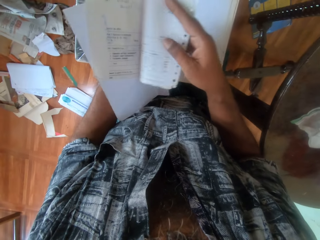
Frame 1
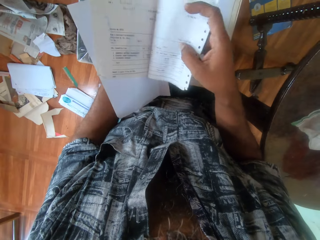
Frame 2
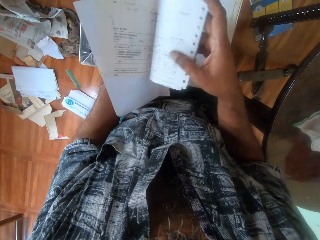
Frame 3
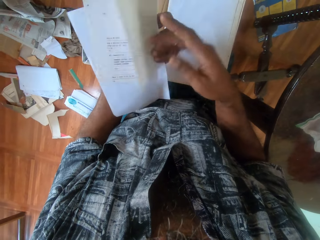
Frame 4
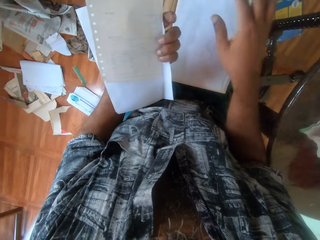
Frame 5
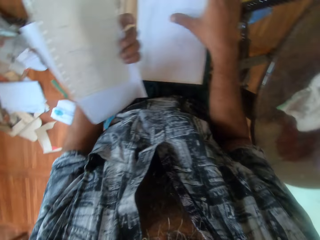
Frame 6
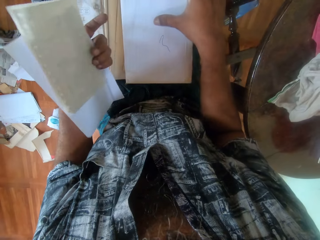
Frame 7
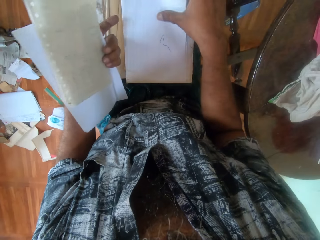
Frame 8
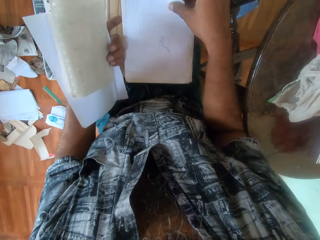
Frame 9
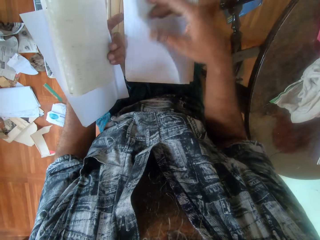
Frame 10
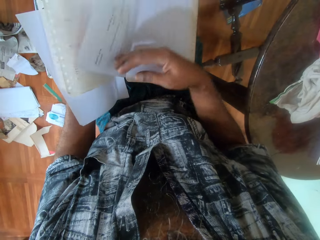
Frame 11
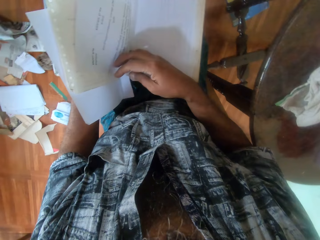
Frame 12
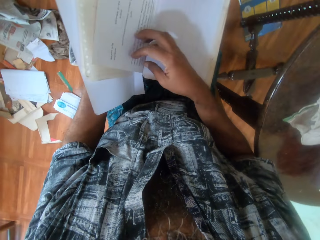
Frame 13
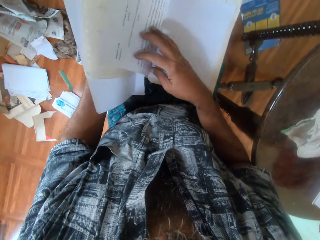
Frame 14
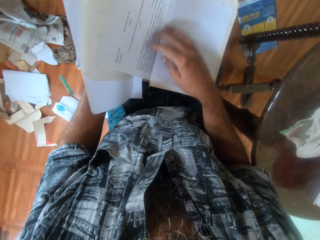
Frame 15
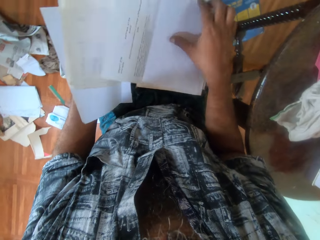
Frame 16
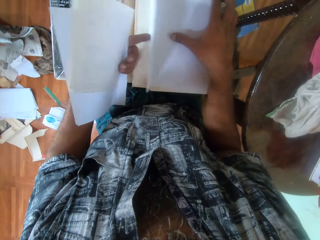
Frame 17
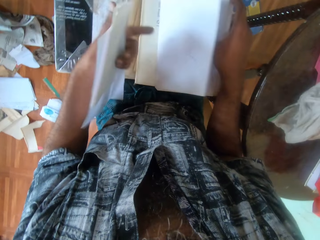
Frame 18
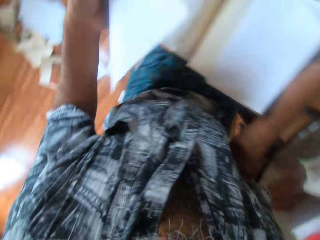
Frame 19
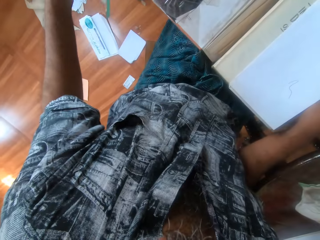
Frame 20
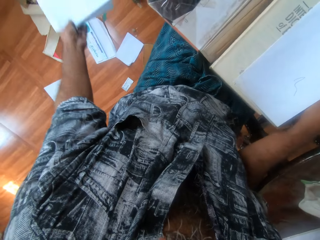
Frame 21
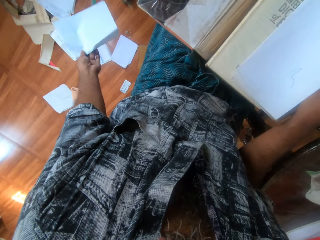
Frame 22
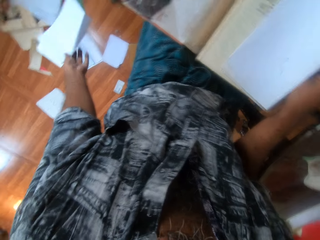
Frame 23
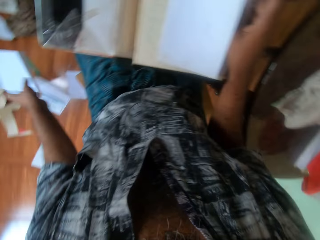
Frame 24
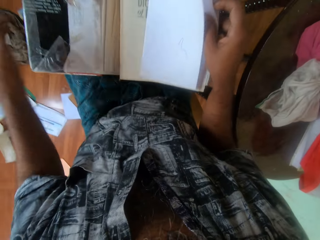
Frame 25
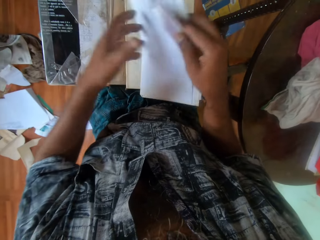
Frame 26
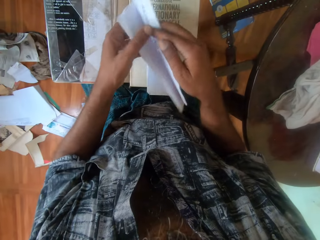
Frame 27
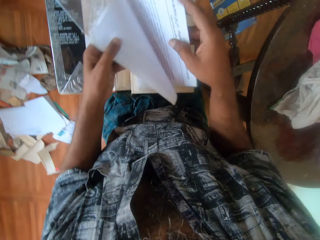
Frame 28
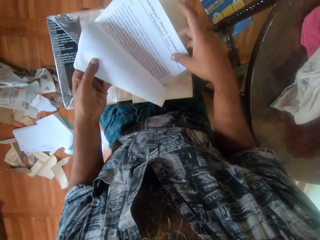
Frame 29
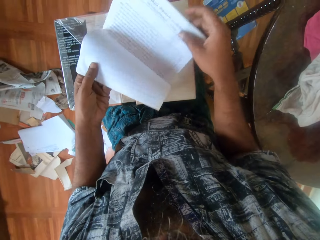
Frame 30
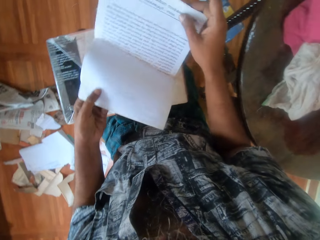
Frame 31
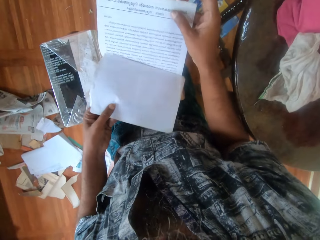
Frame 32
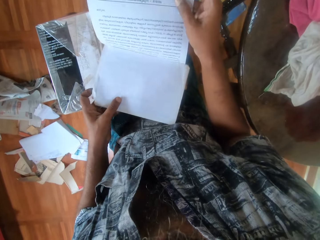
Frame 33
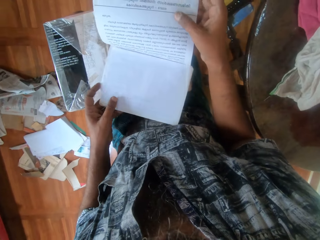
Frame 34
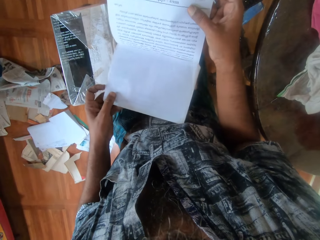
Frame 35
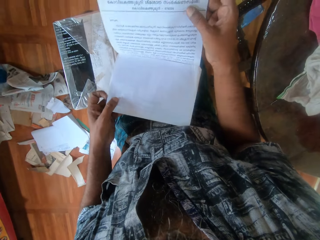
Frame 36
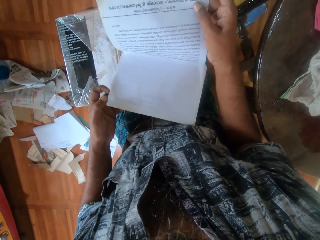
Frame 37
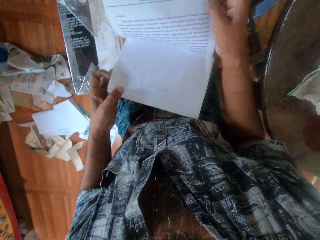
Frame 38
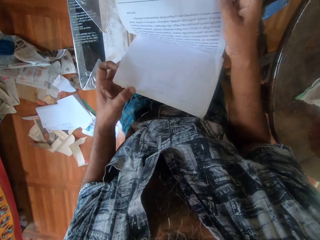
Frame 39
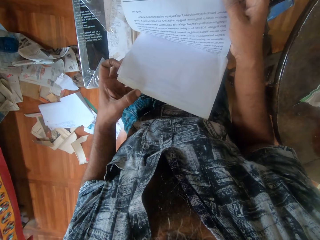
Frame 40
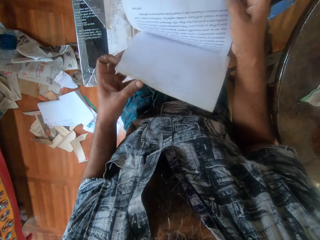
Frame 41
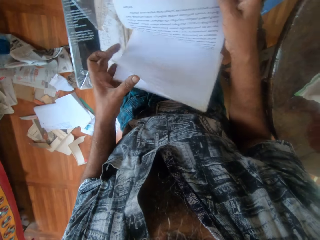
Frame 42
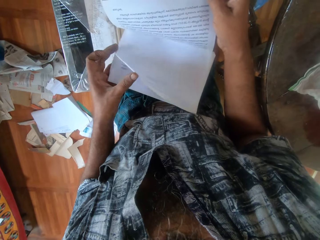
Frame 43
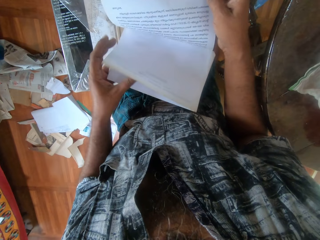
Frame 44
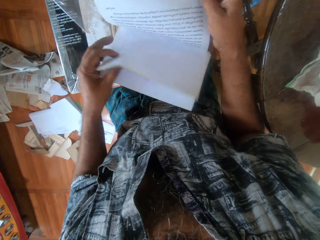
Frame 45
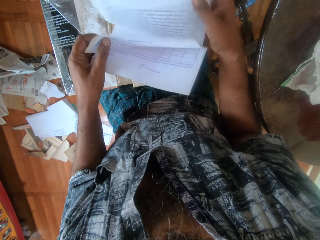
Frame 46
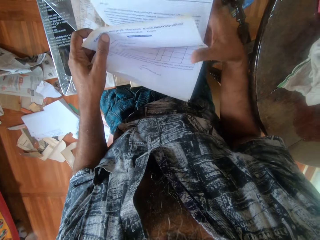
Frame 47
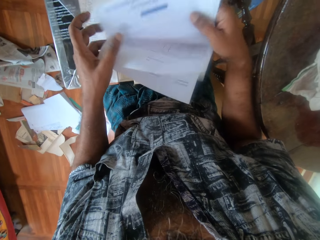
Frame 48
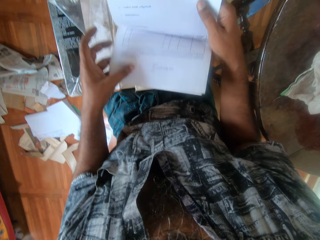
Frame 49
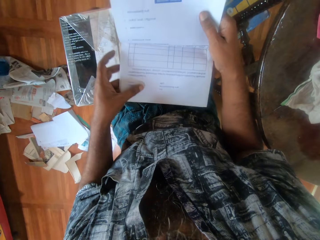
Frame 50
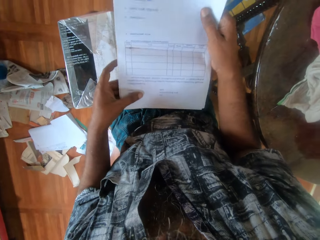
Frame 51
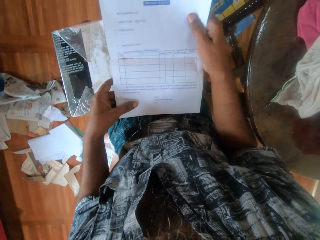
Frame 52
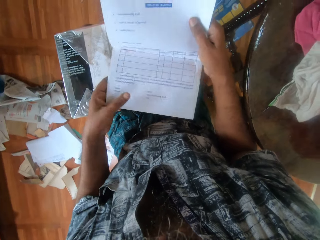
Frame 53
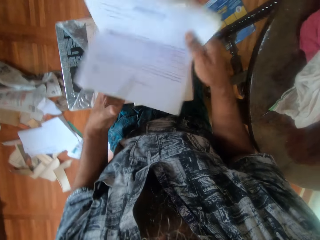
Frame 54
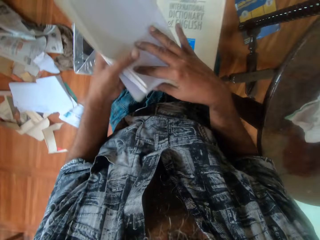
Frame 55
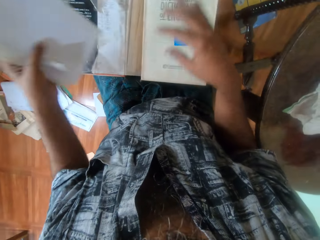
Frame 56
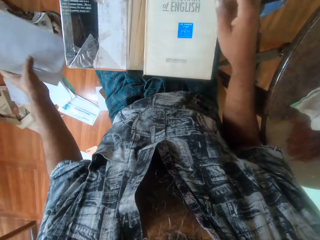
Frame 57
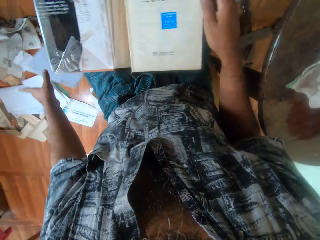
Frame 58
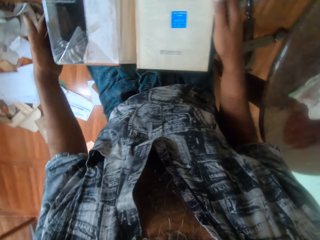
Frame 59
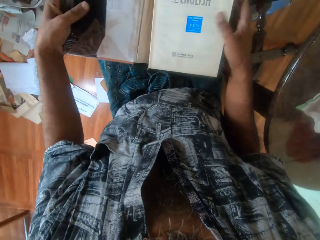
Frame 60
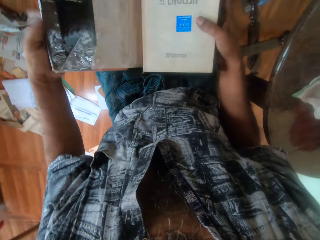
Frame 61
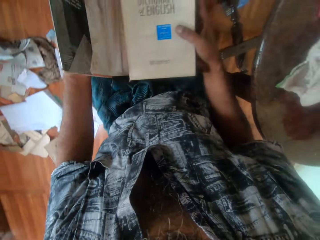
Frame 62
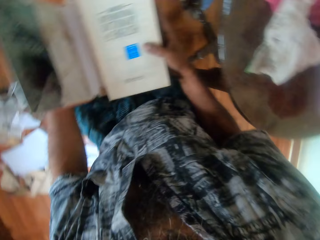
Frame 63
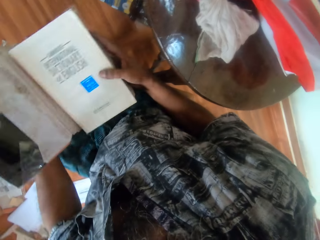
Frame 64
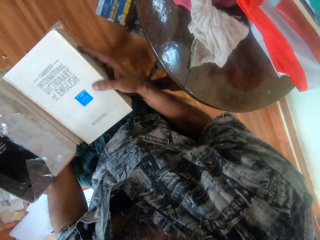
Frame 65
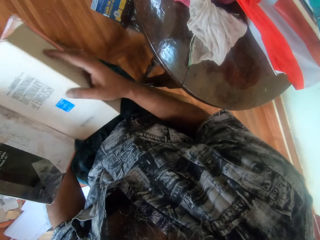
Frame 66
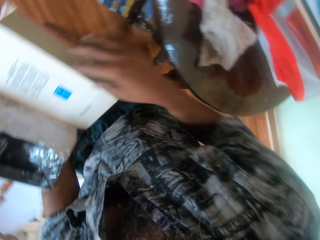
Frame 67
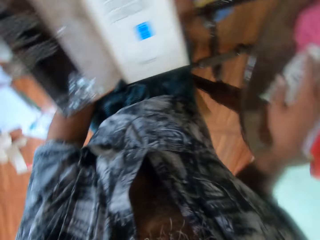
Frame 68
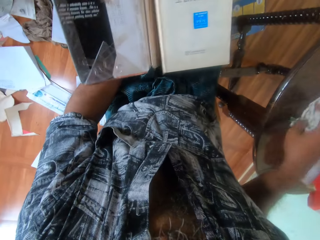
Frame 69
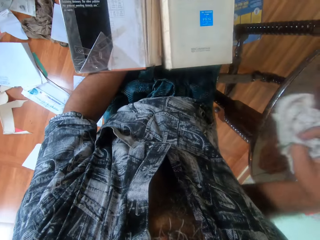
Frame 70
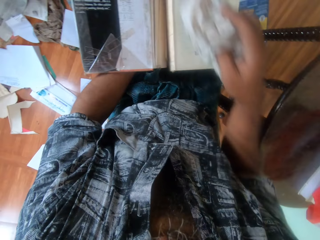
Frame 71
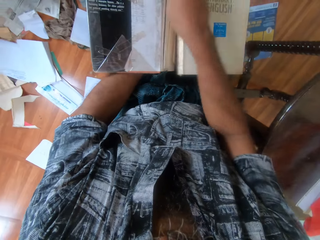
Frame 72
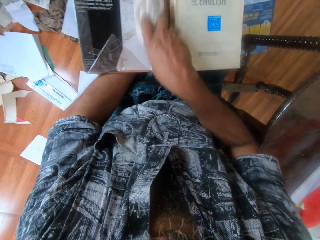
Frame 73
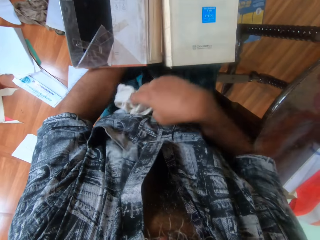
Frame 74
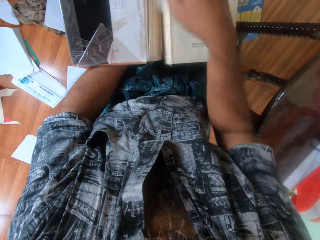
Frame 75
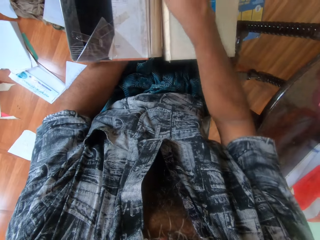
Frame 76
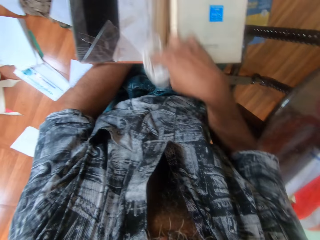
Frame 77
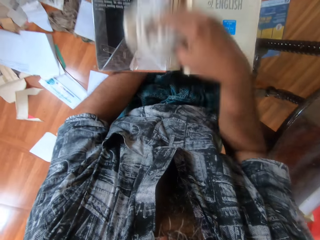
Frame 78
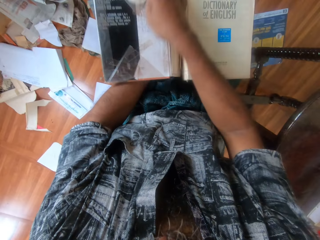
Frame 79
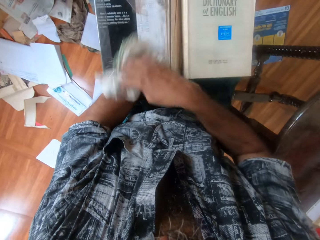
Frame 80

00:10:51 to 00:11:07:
The camera wearer passes the piece of paper from his right hand to his left hand. He flips the piece of paper with his hands. He picks a white piece of paper from the red book on his thigh with his right hand. He flips the piece of paper with his right hand. He drops the pieces of paper on the ground with his left hand. He flips a piece of paper with his hands. He goes through the piece of paper. He drops the pieces of paper on the ground with his left hand. He holds the red book with his hands. He picks the piece of cloth from the table with his right hand. He cleans the red book in his left hand with the piece of cloth in his right hand.

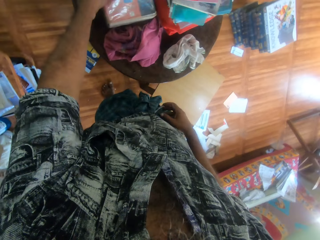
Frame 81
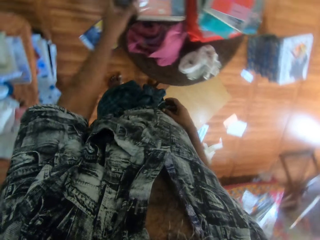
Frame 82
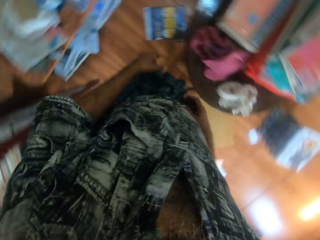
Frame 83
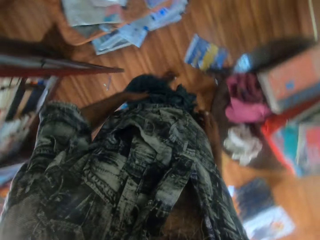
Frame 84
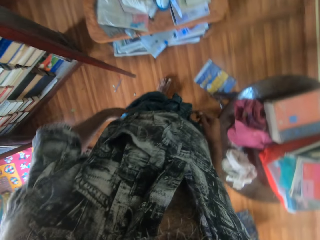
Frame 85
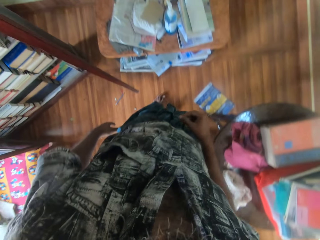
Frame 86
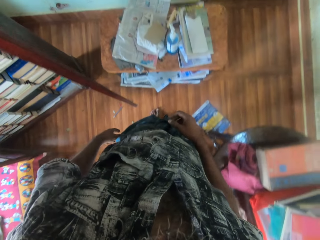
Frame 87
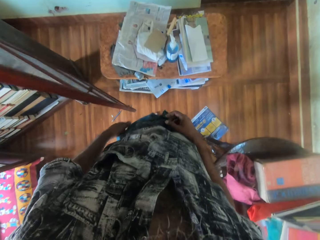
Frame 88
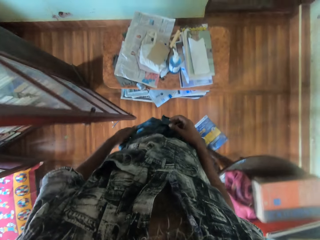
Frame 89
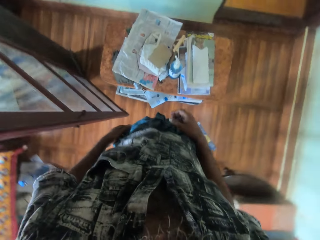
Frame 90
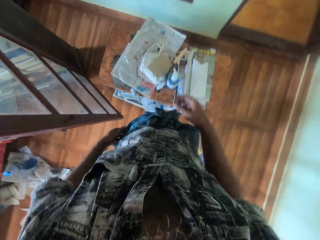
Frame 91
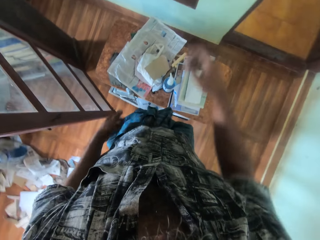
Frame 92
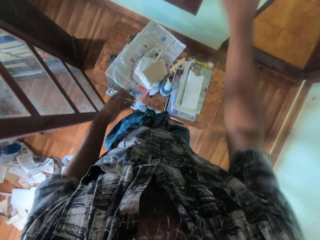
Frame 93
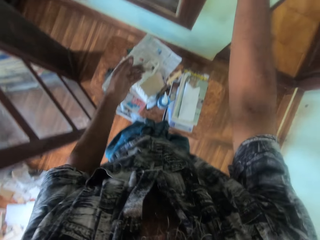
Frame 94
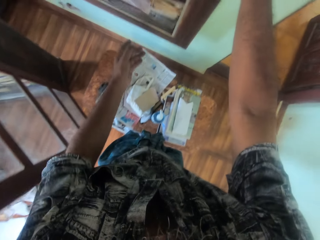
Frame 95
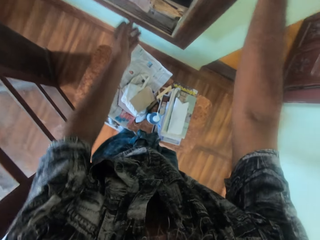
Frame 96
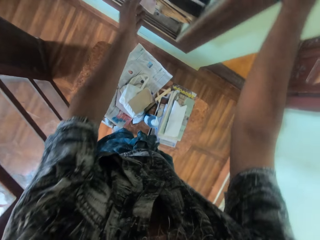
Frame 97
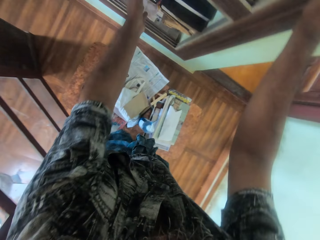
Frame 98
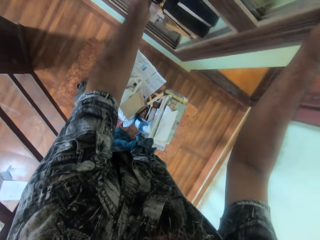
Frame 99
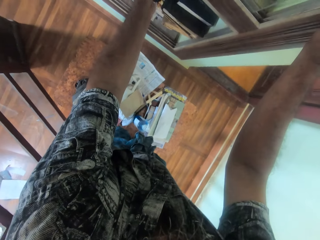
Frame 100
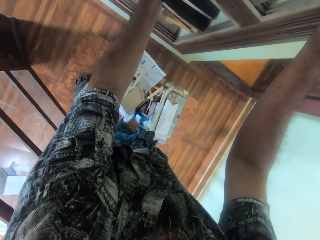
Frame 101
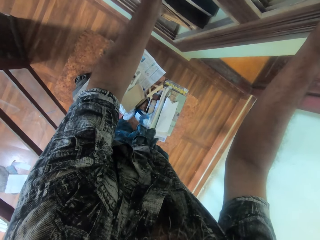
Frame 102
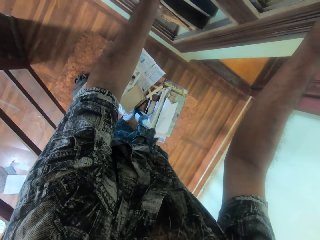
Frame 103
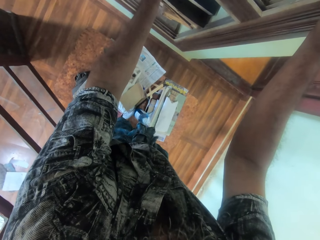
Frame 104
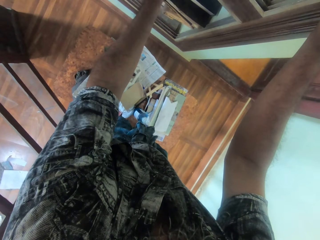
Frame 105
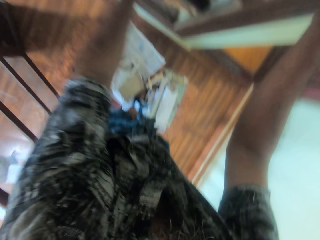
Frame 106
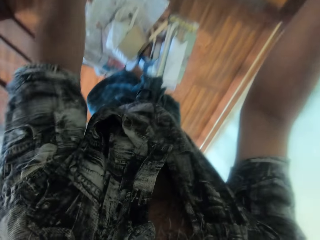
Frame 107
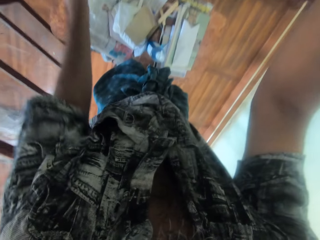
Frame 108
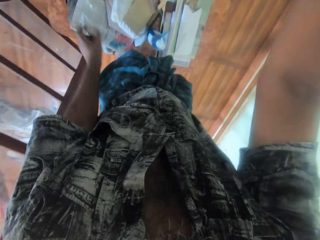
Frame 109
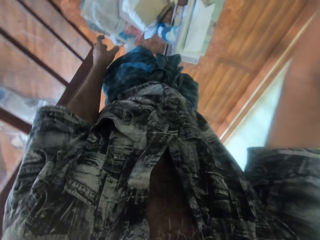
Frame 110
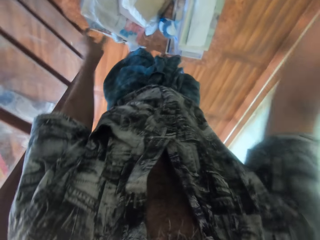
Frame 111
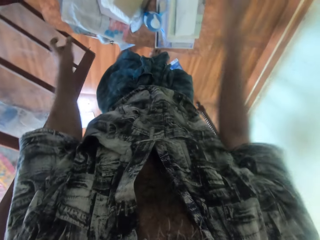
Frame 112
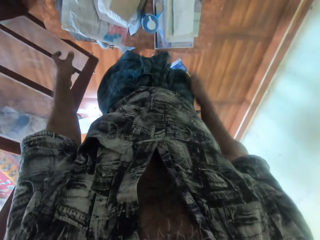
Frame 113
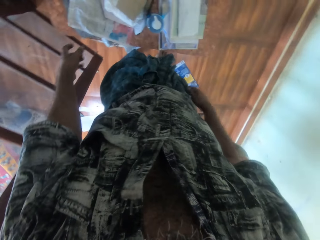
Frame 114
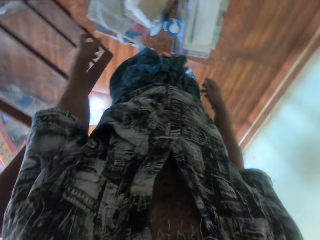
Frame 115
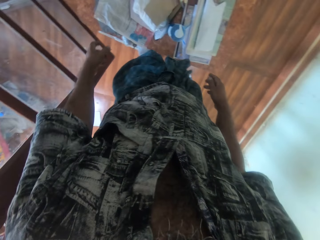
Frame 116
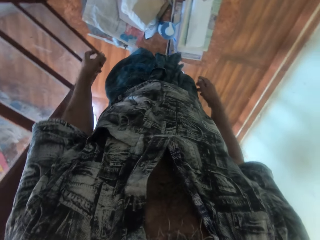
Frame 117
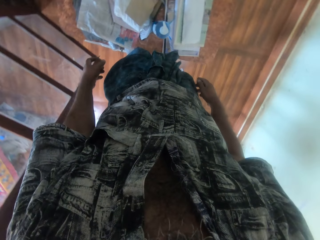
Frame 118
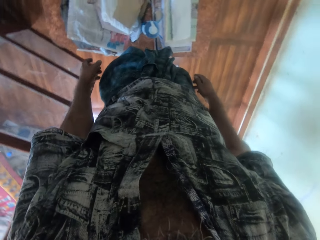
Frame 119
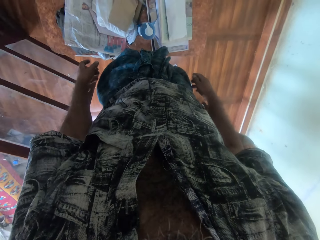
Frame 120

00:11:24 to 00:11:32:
The camera wearer drops the red book on the table with his left hand. He turns. He bends.
